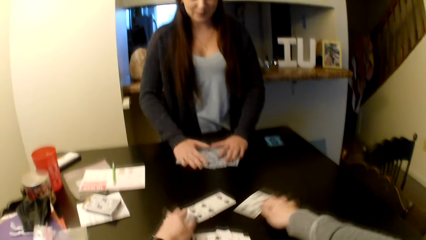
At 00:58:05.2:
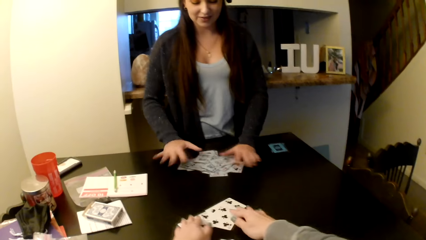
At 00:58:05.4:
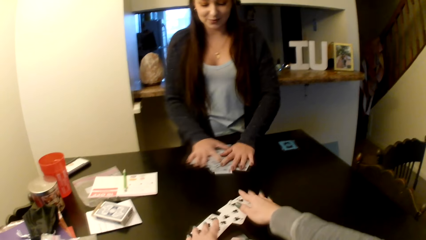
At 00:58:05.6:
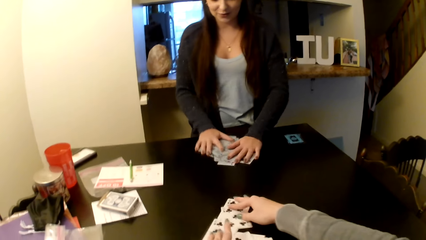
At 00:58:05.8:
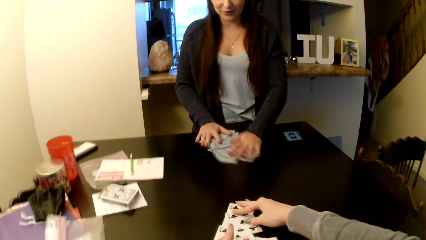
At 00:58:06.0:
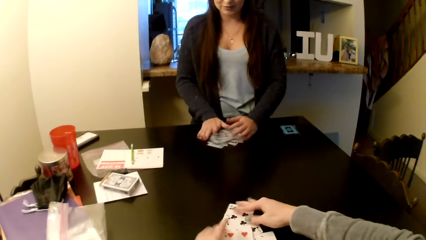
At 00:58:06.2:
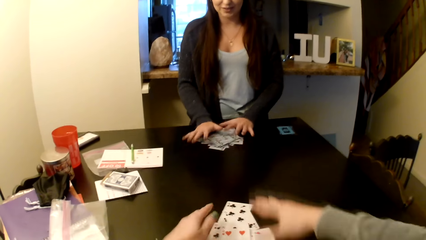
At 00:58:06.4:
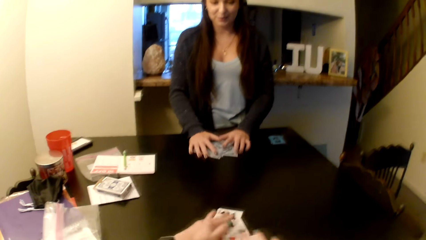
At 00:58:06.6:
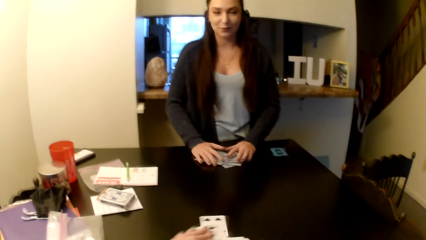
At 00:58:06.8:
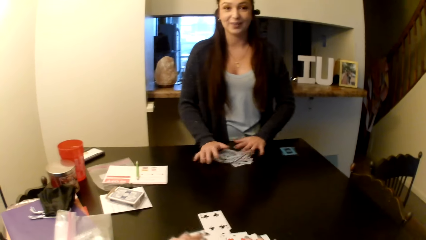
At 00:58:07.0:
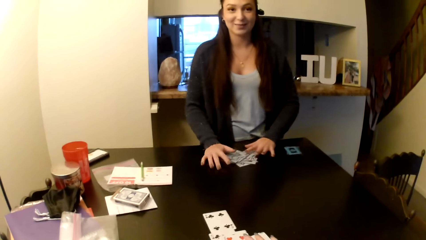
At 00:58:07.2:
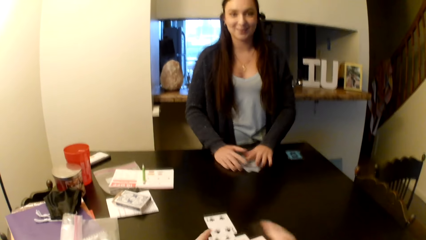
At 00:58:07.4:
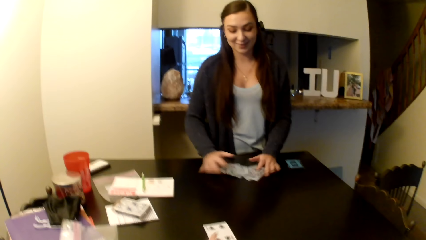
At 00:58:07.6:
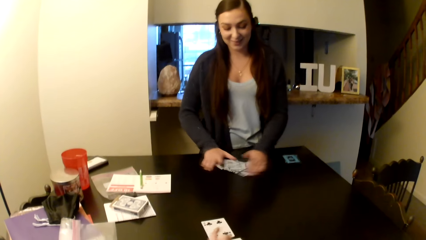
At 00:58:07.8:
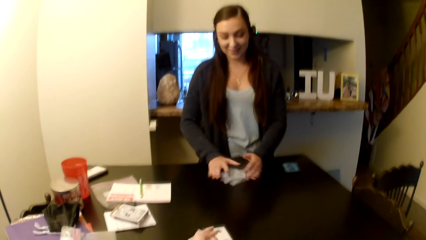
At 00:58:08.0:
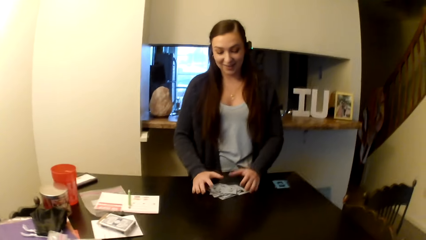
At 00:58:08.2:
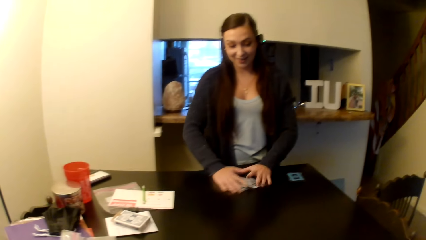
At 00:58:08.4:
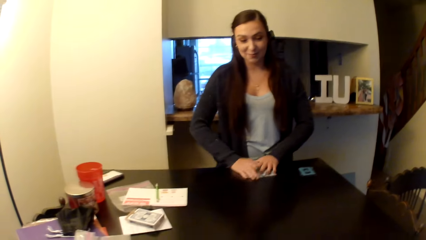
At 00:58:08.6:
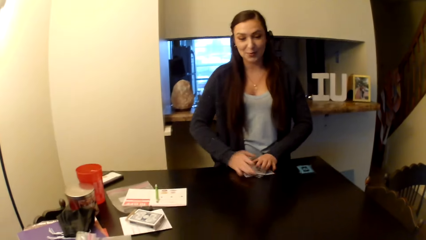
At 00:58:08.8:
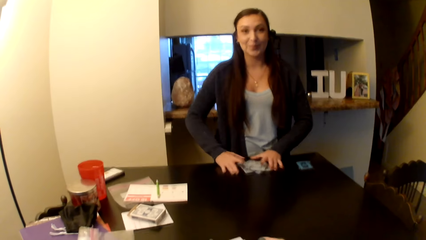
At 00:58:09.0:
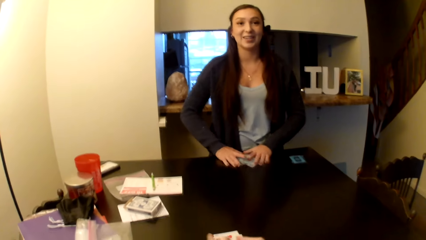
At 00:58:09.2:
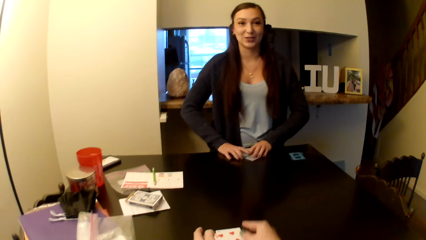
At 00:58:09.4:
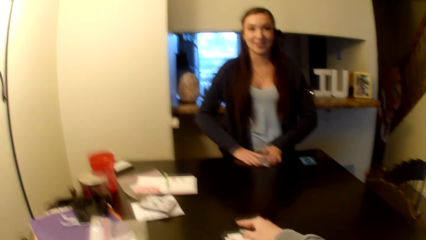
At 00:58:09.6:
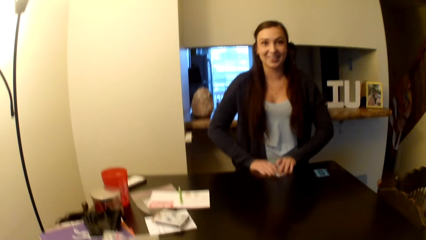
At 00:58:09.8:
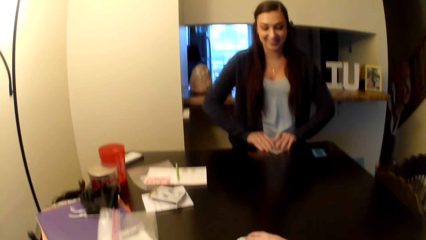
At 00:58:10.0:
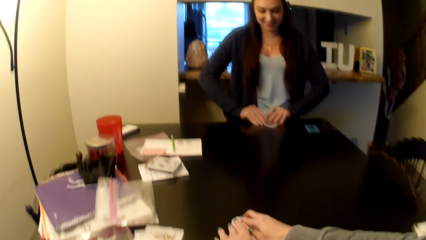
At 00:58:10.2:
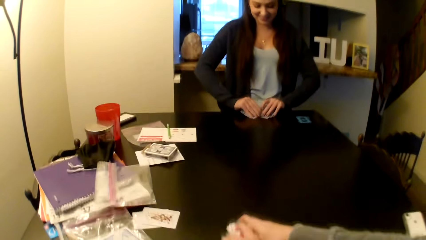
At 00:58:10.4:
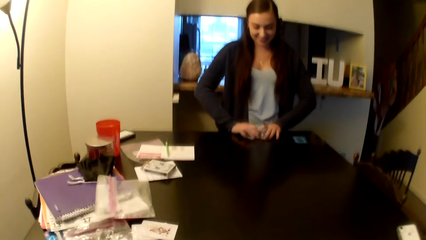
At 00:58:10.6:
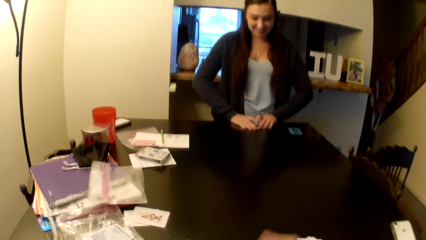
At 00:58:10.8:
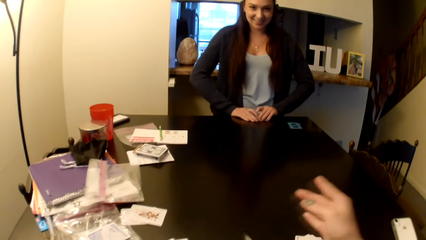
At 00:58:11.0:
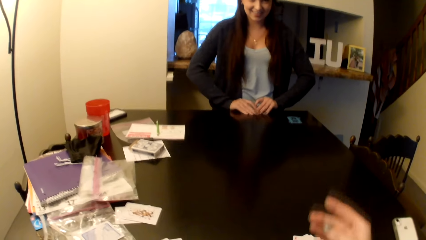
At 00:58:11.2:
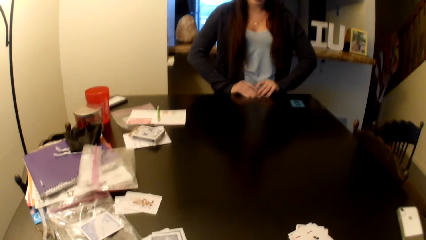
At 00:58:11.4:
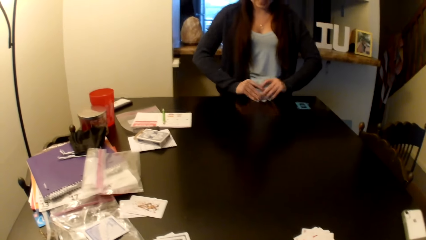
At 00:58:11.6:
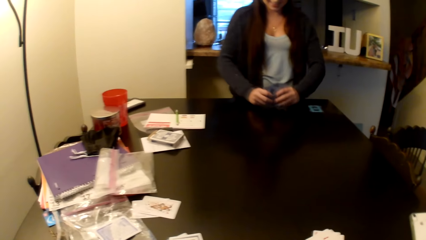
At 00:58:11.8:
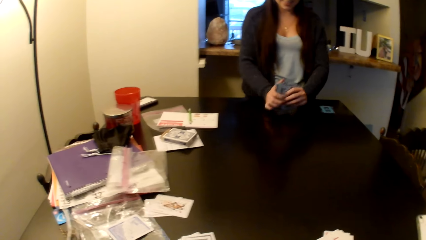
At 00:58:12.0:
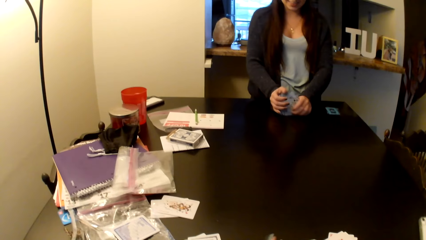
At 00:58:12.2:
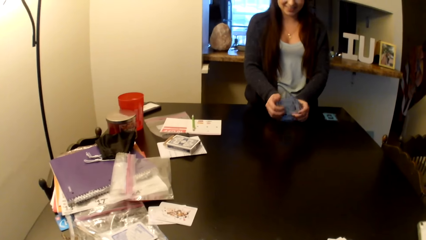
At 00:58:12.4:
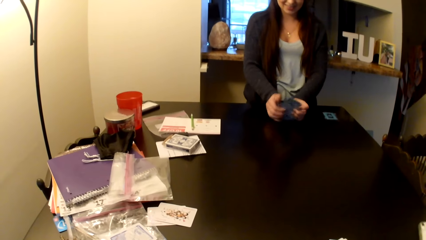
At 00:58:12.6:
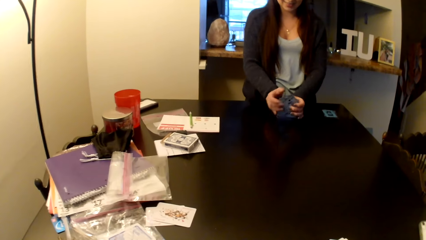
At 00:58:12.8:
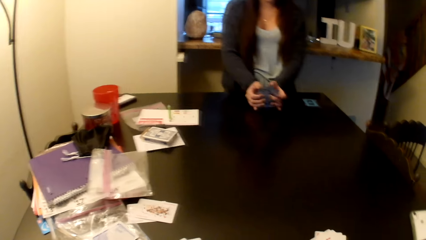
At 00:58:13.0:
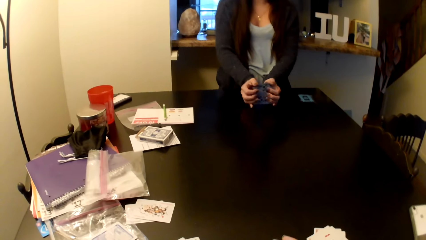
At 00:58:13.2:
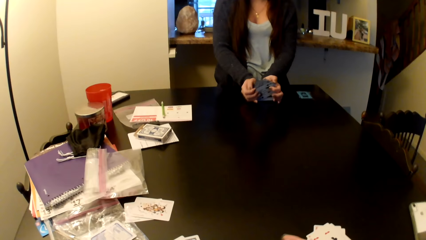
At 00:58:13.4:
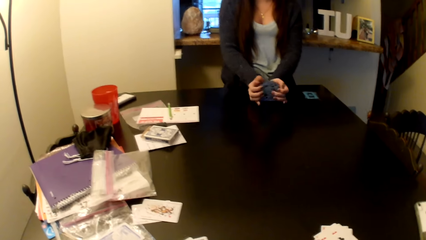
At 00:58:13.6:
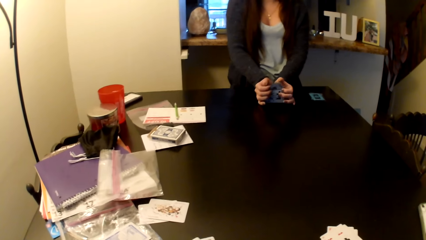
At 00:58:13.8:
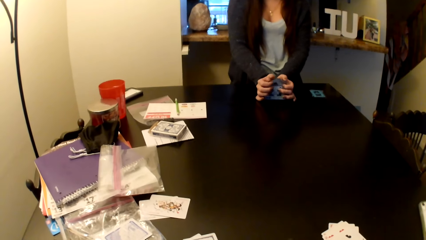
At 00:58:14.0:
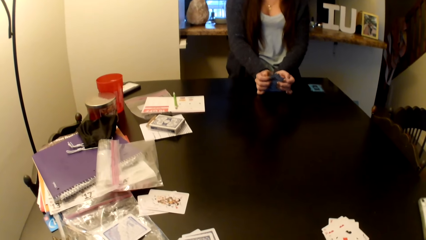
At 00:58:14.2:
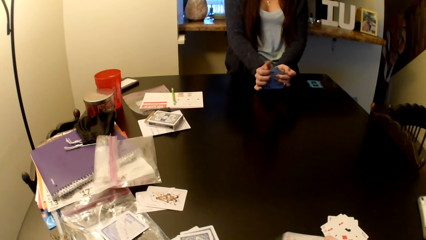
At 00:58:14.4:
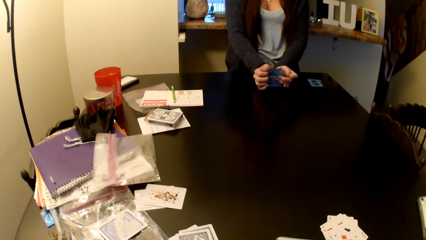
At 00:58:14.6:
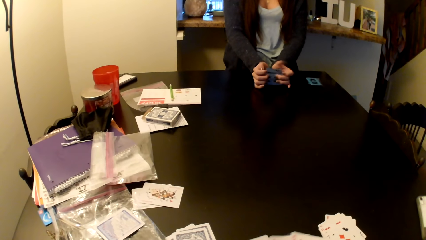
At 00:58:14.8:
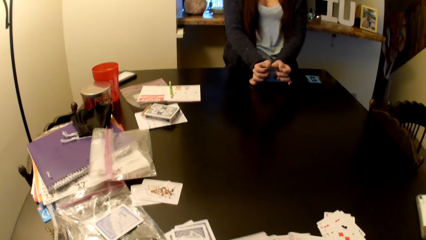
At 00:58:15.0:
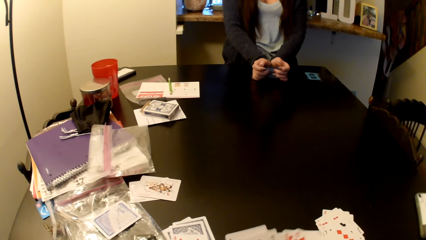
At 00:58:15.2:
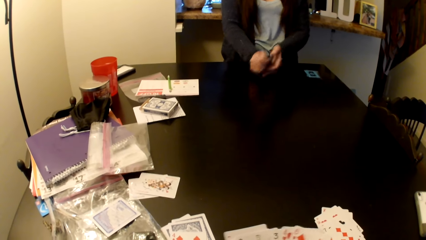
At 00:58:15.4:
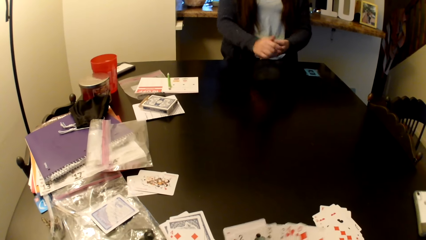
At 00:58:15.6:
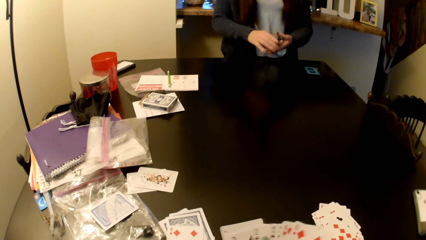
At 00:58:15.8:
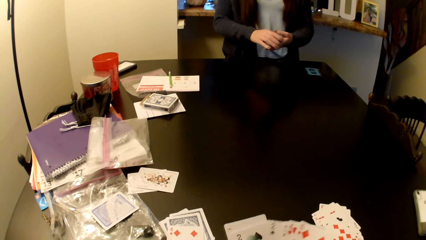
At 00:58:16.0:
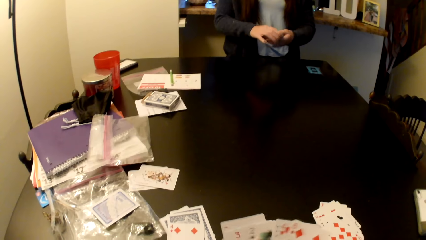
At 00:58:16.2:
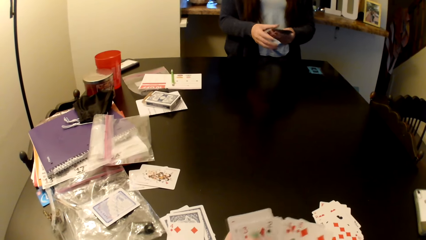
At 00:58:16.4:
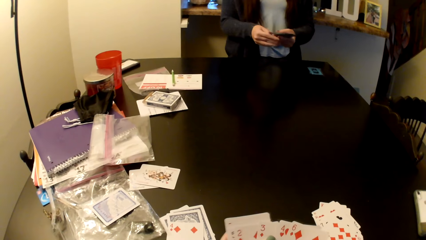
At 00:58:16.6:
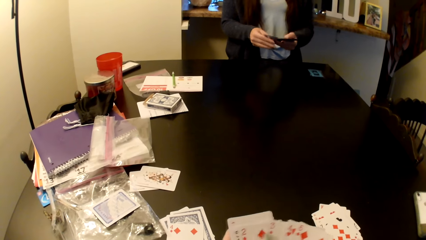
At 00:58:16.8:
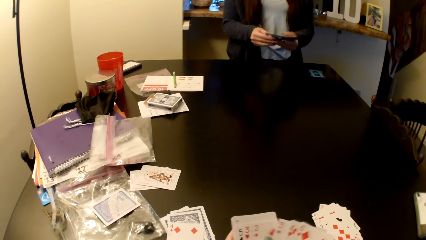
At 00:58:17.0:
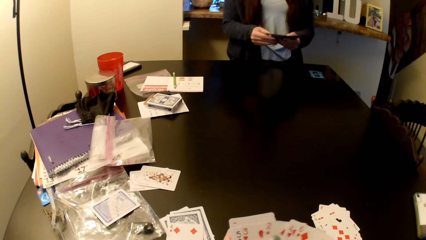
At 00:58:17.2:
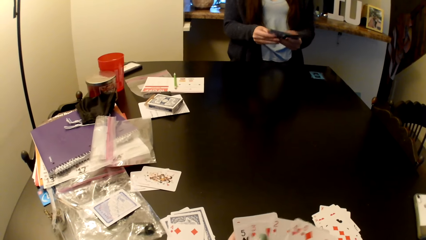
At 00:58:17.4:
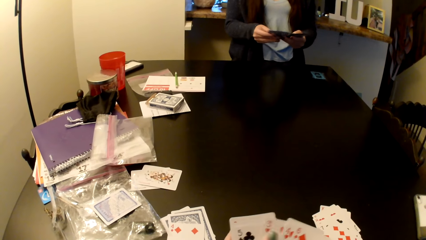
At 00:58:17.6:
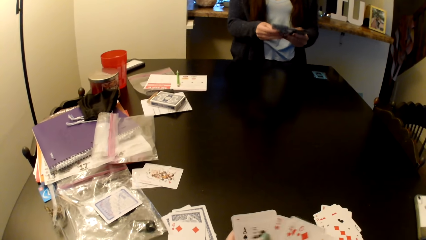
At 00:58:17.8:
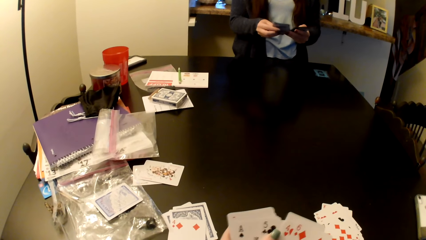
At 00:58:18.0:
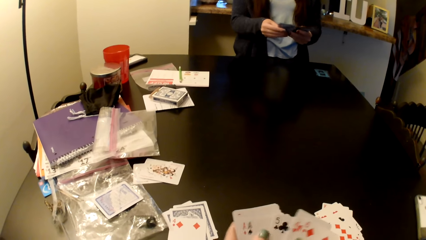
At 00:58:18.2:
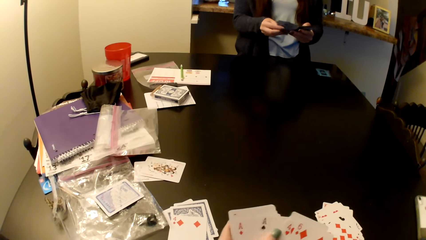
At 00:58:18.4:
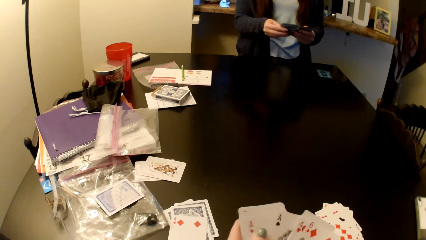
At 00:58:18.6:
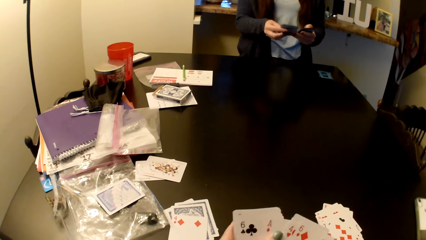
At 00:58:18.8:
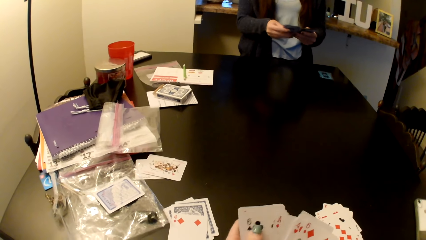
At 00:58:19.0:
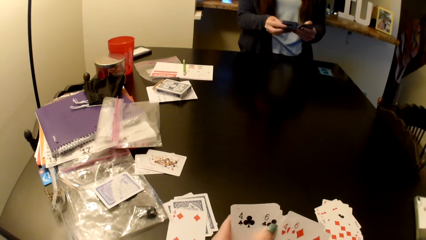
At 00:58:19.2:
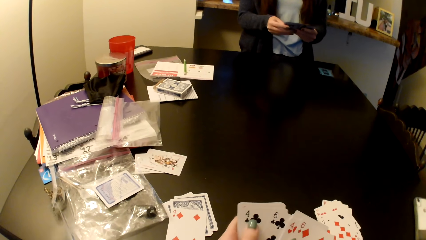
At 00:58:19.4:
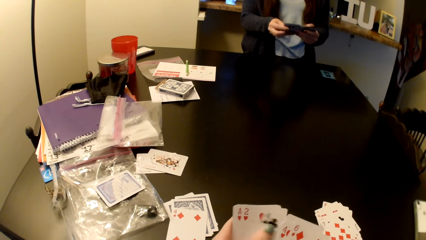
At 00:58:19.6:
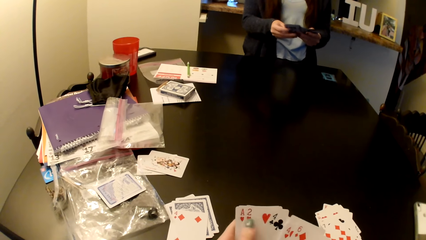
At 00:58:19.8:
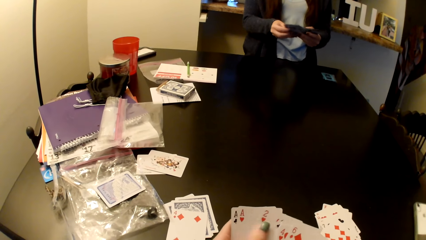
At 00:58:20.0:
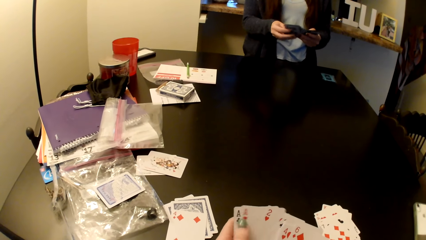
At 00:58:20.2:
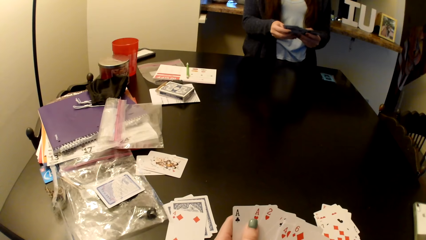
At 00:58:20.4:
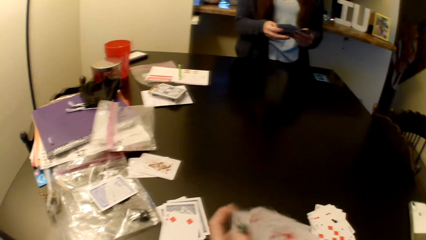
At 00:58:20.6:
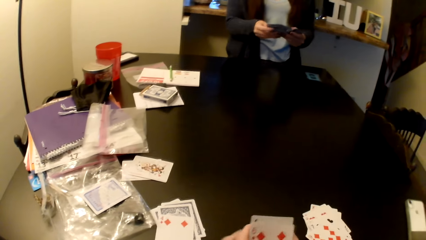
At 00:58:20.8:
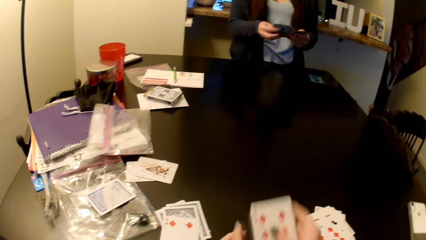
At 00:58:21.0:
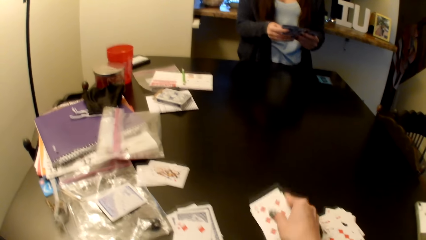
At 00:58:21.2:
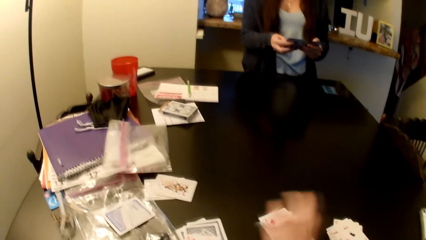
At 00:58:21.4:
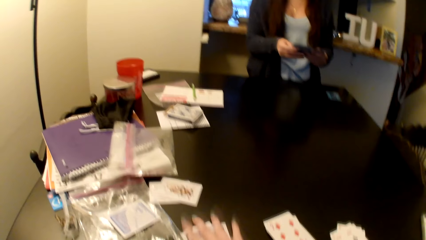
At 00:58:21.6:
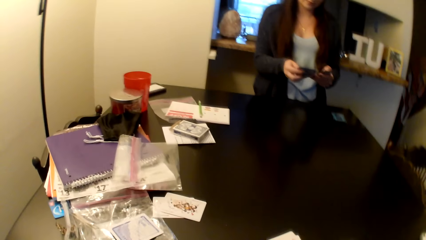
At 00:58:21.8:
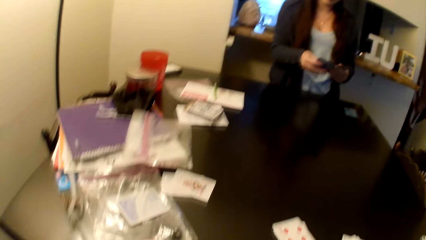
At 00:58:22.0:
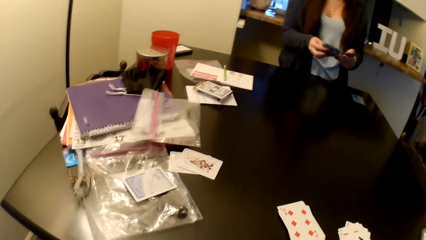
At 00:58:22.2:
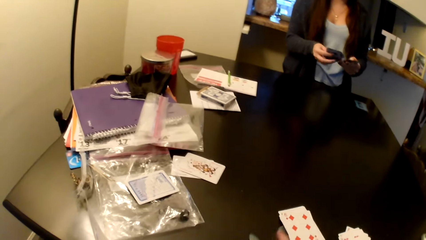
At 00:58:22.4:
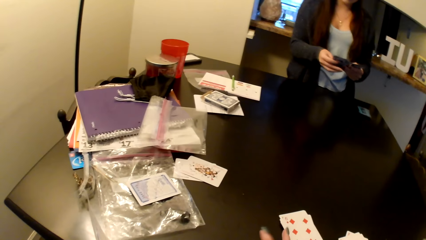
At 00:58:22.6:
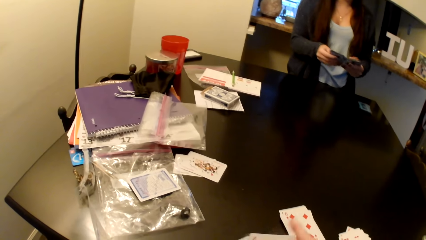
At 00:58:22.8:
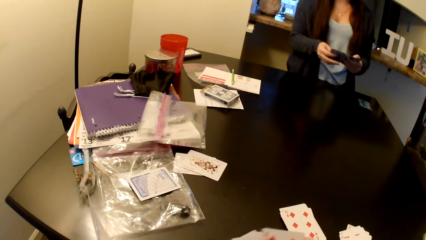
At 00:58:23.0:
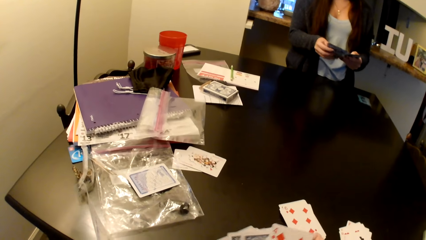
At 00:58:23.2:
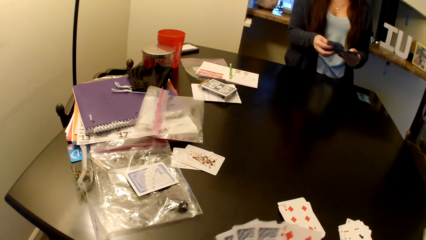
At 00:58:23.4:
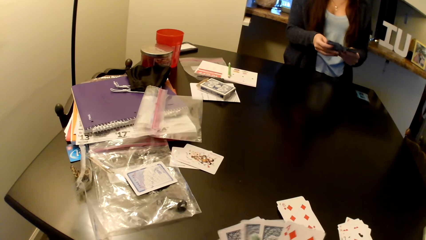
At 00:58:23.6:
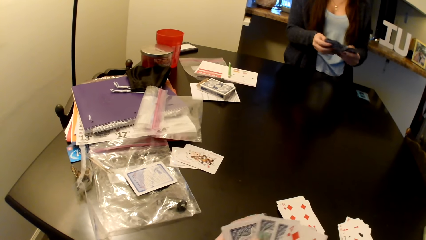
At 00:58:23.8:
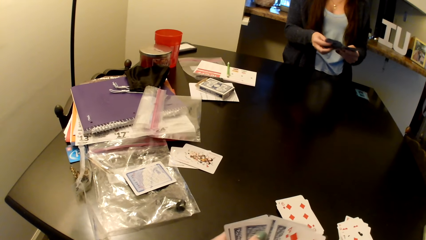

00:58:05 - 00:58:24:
The camera wearer picks up the cards on the table. A person picks up the cards on the table. The person arranges her cards. The camera wearer organizes her cards. They put the cards on the table and pick up the cards on the table.
